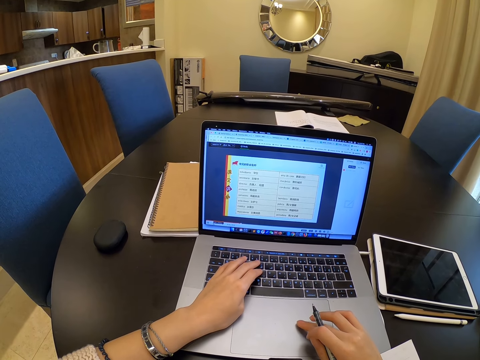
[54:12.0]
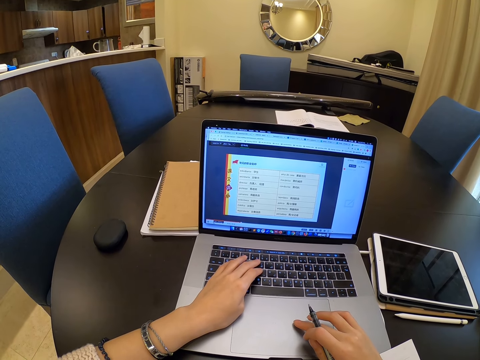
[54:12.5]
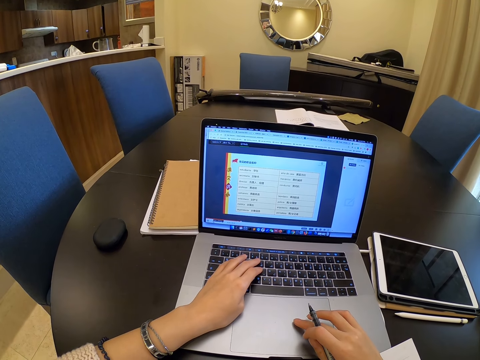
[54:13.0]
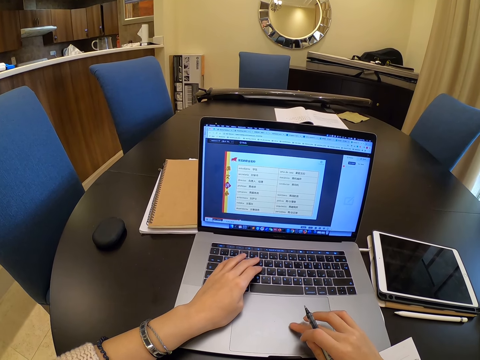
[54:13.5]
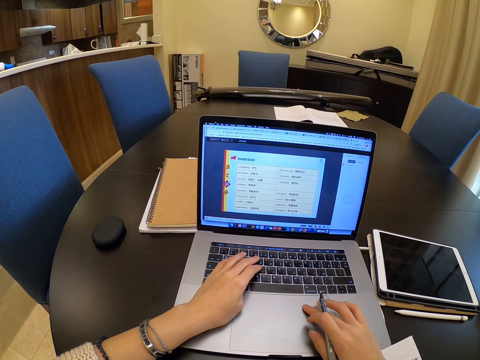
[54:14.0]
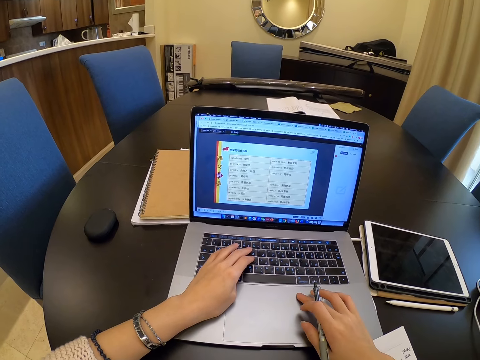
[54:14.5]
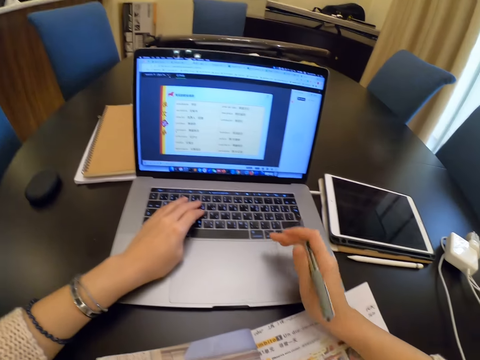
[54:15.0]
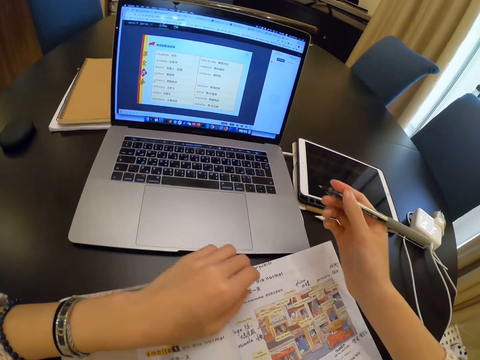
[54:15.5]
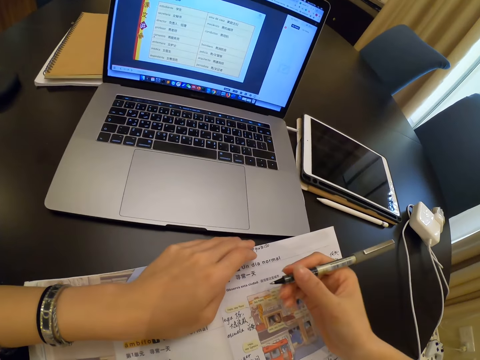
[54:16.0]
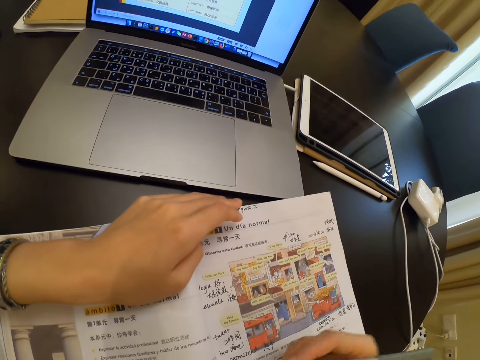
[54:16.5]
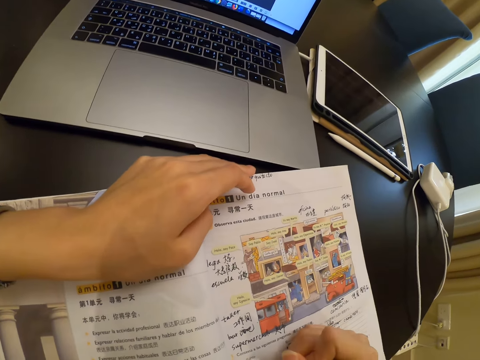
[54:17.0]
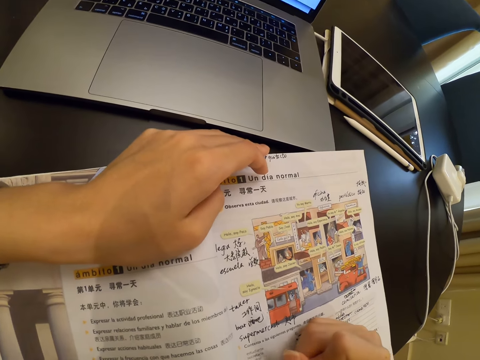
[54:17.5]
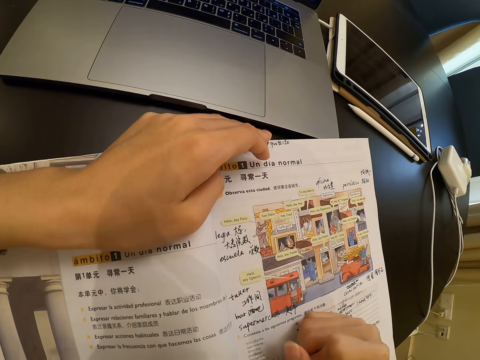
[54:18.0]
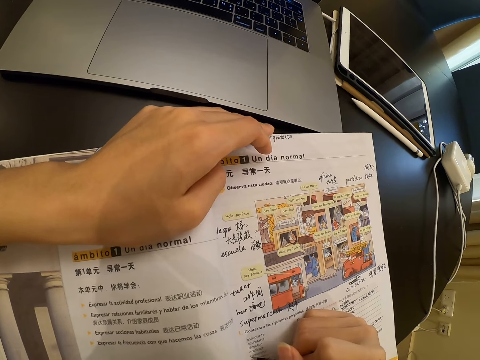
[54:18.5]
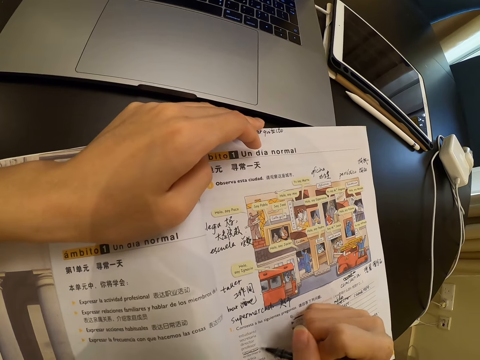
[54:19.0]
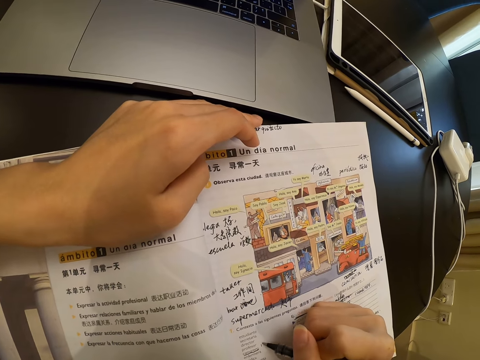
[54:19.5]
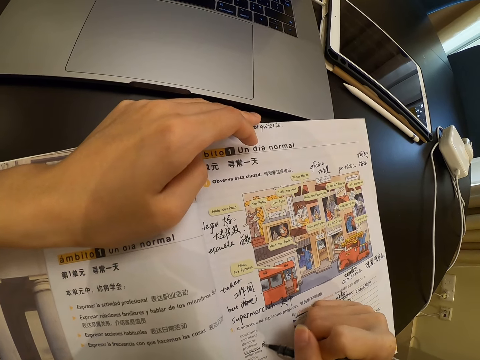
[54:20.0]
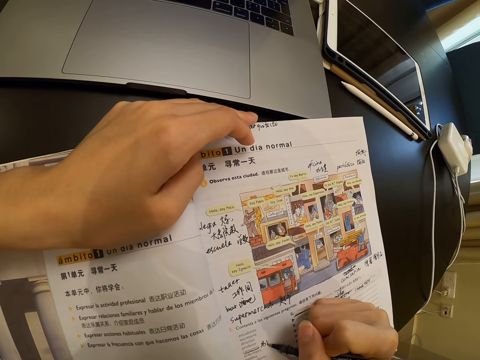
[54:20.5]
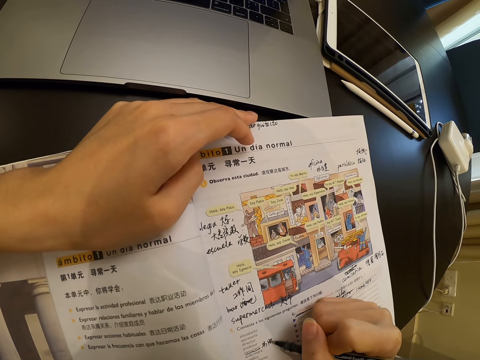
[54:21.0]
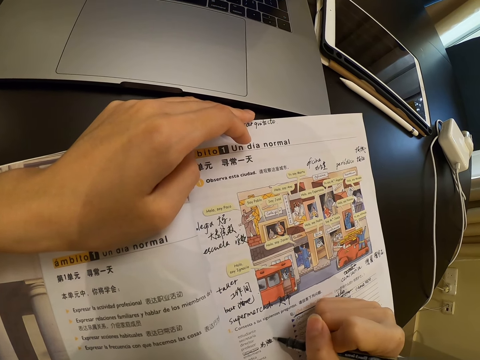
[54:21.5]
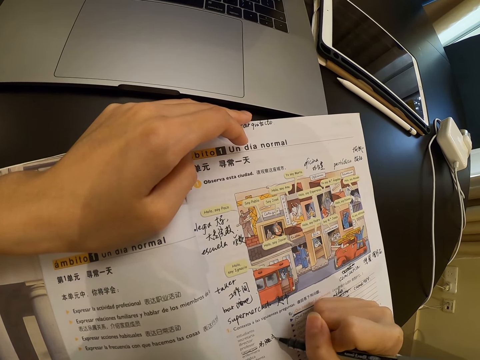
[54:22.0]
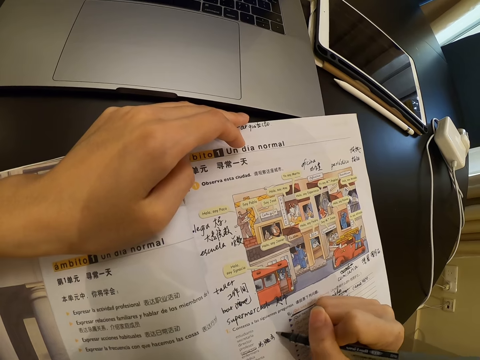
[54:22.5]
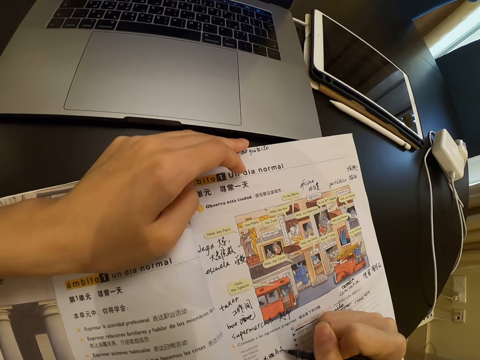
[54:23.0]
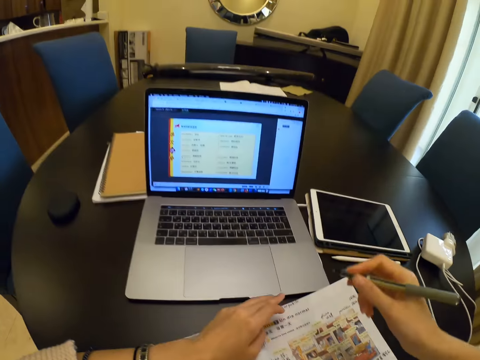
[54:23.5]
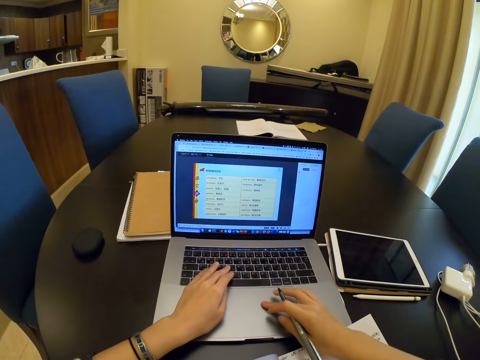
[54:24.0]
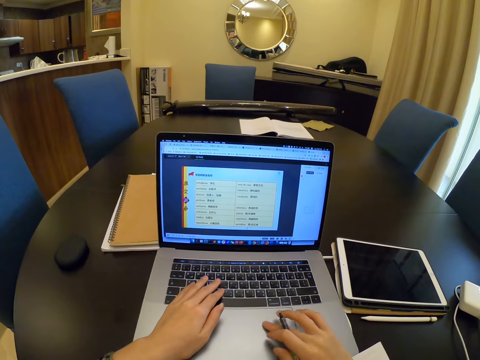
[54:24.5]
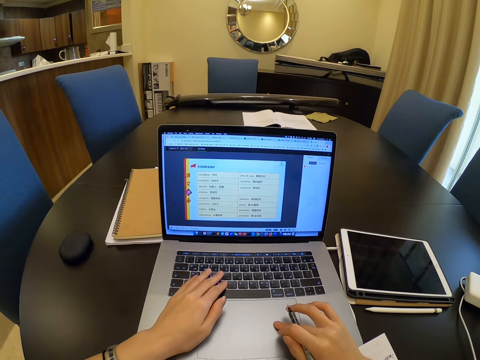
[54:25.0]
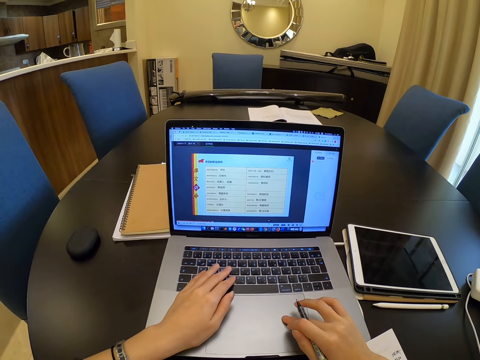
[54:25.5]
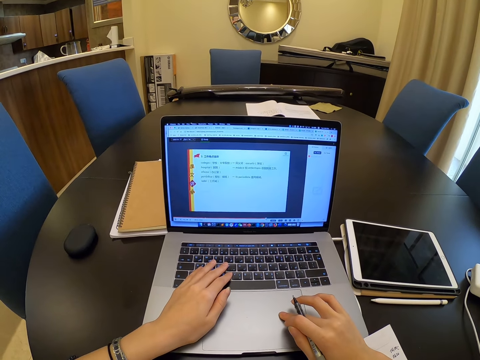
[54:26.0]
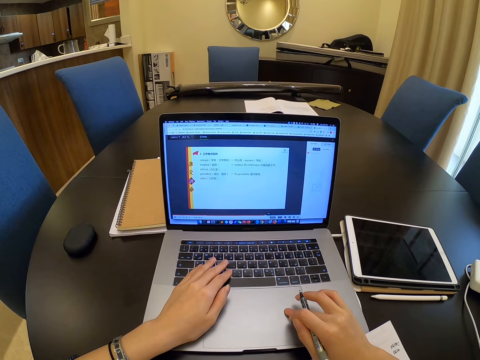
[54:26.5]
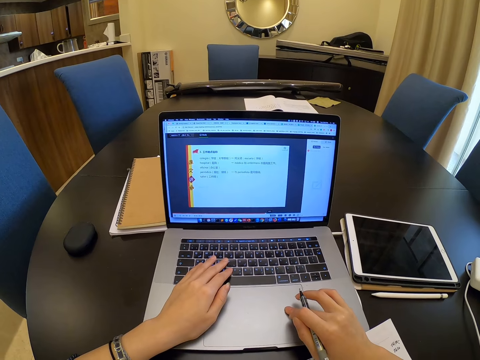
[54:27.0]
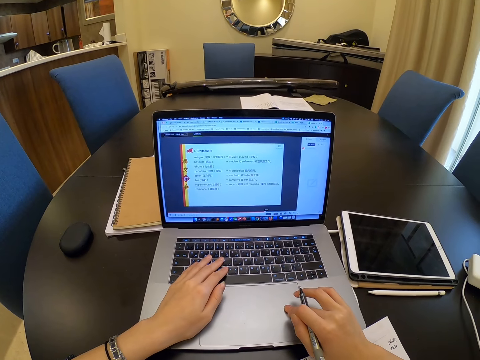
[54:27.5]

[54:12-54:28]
The camera wearer puts her left hand on the book. She writes in the book with the pen in her right hand. She operates the laptop with both hands.

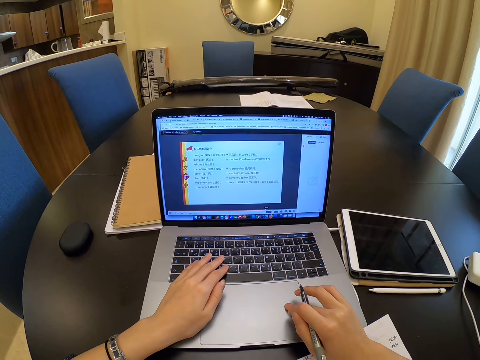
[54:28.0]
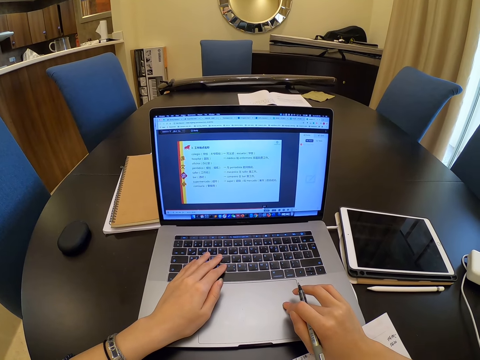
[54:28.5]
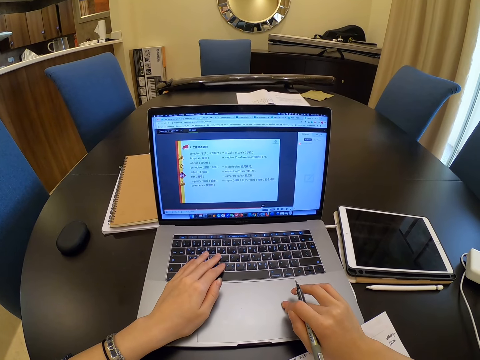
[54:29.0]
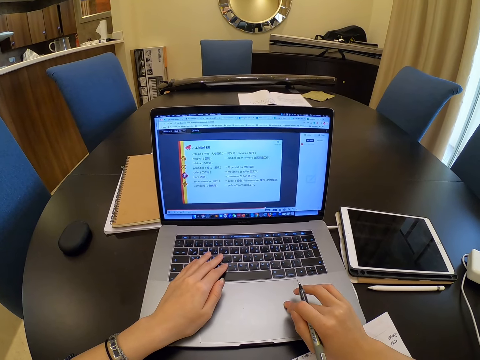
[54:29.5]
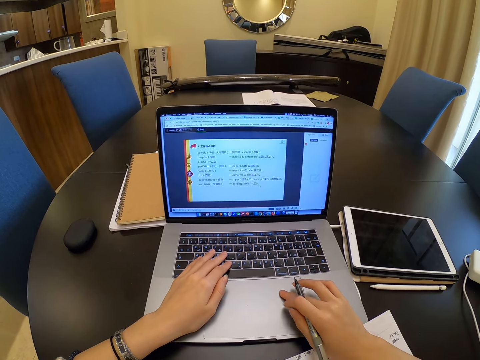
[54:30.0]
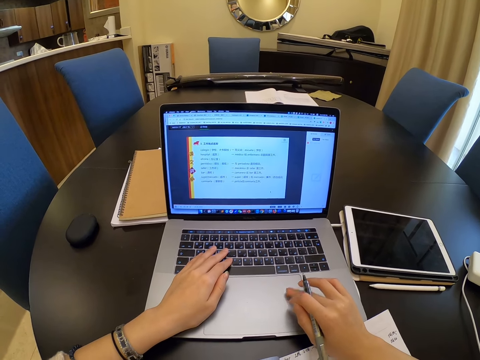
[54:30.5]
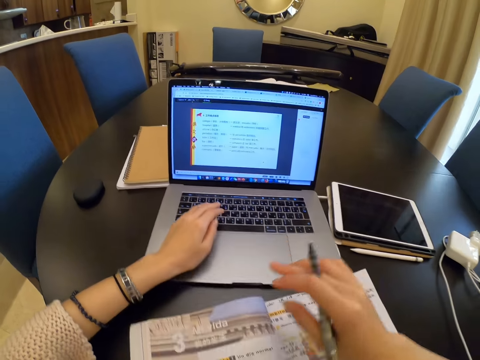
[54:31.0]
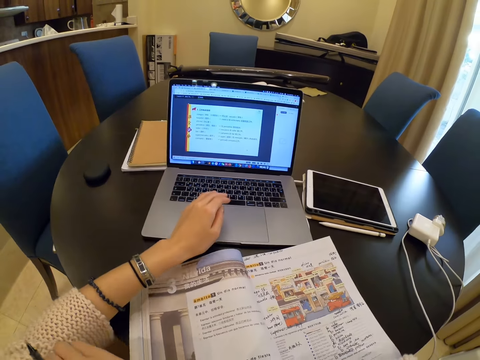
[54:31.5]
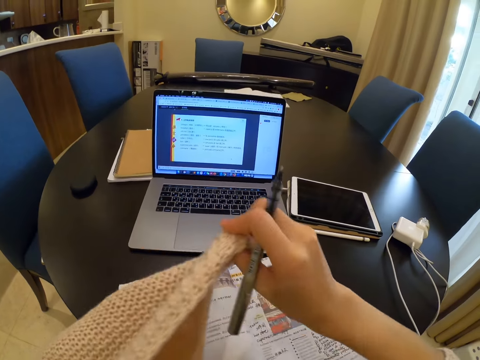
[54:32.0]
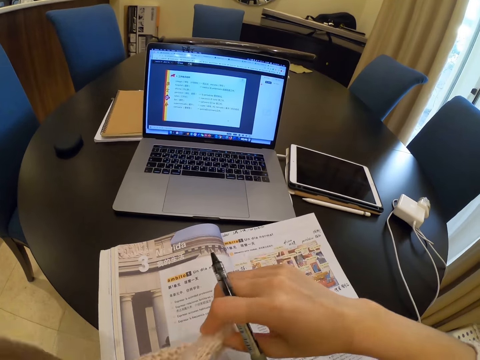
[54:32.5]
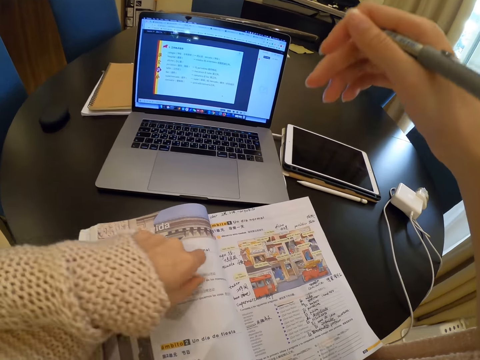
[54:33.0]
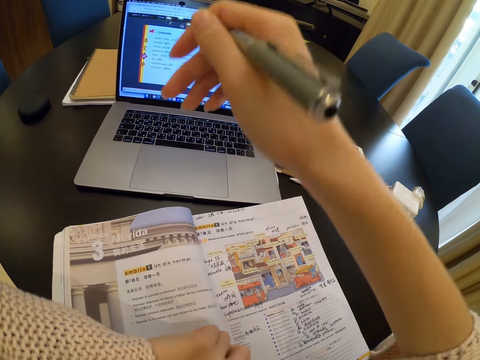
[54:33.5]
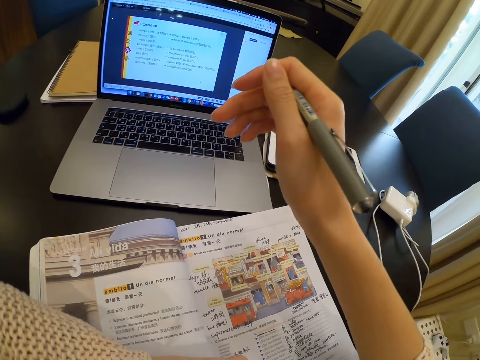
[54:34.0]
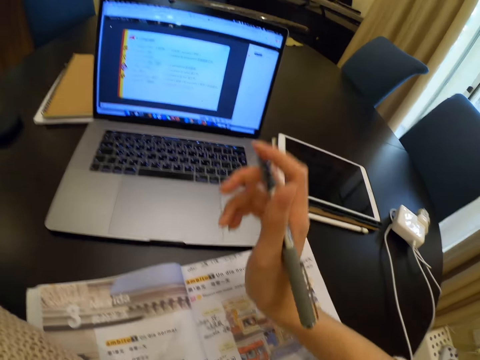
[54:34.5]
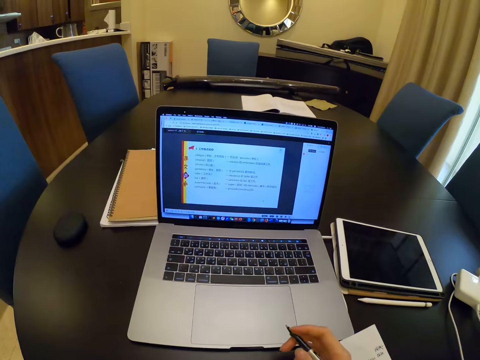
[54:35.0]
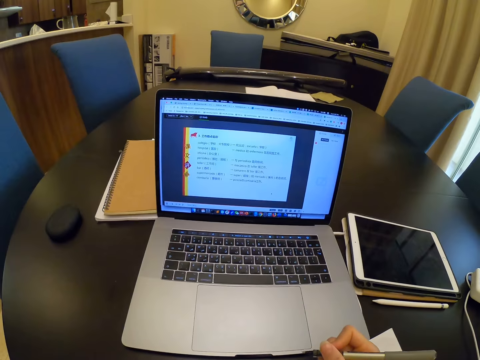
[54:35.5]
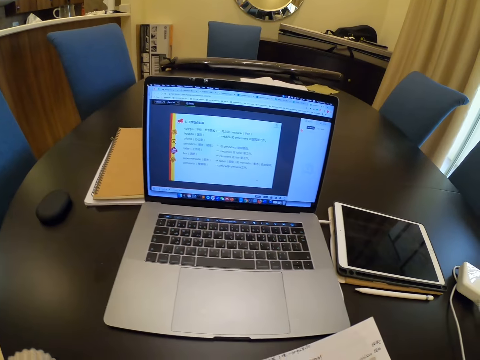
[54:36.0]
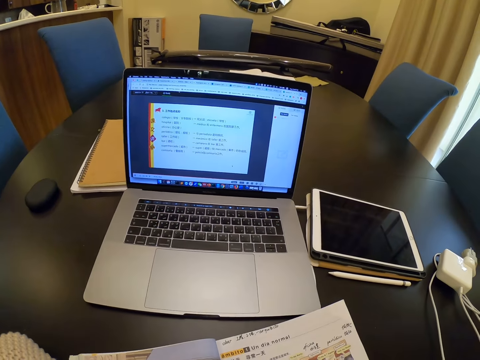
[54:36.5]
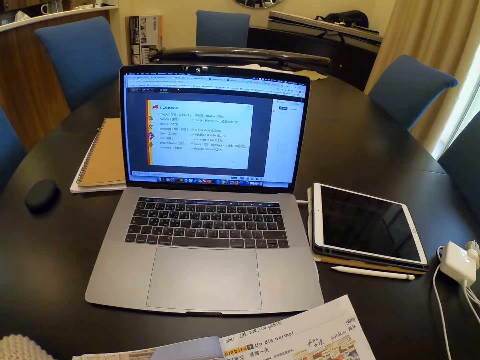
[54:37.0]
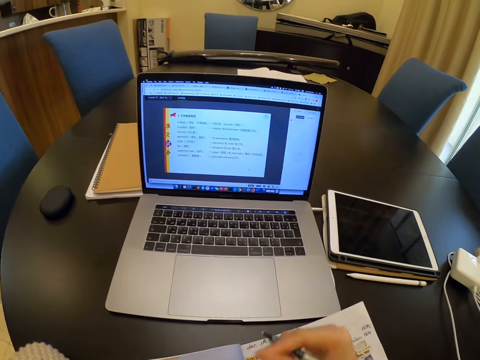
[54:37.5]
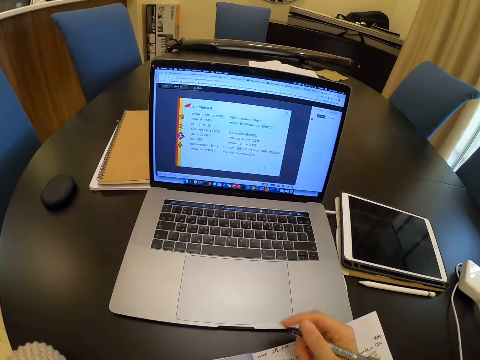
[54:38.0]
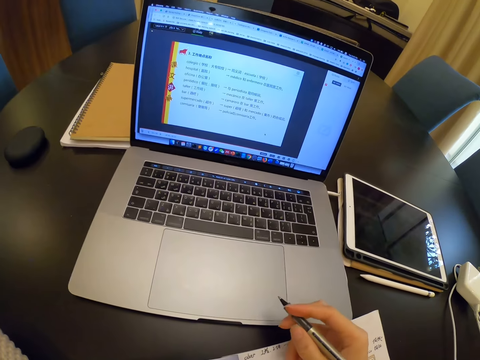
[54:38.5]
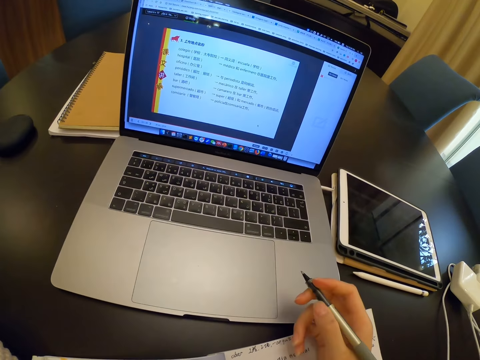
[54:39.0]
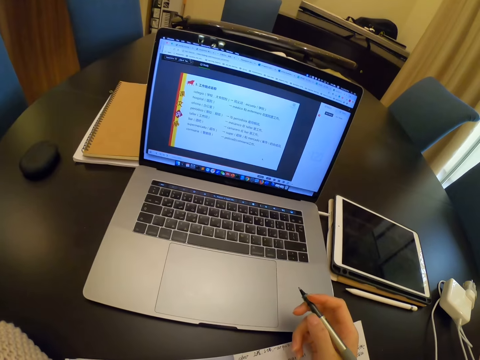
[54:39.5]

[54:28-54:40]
The camera wearer pulls her sweater with the right hand. She puts her left hand on the book. She moves her right hand. She reads.
